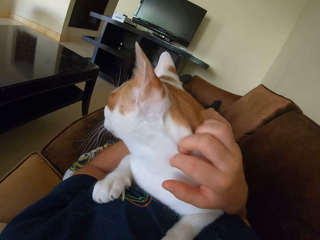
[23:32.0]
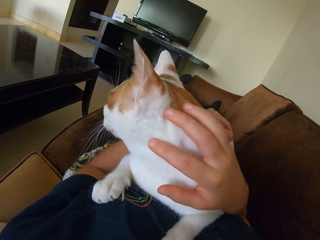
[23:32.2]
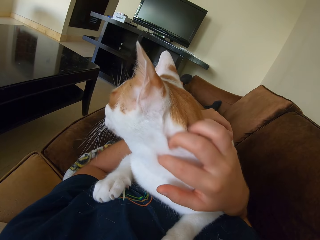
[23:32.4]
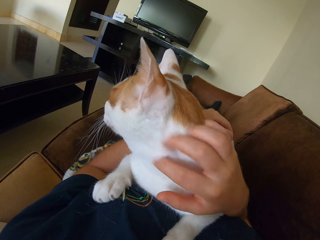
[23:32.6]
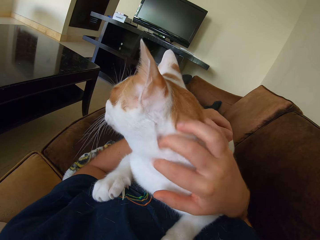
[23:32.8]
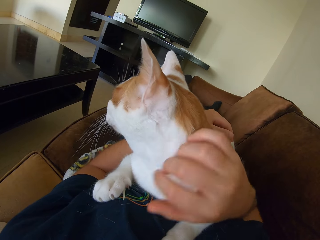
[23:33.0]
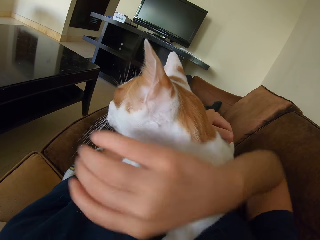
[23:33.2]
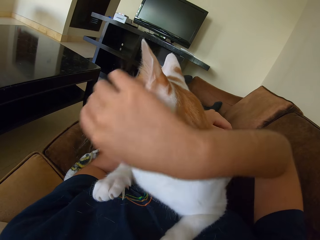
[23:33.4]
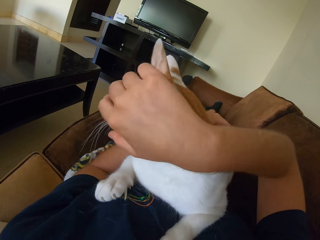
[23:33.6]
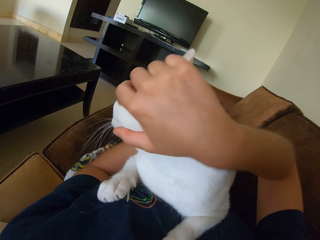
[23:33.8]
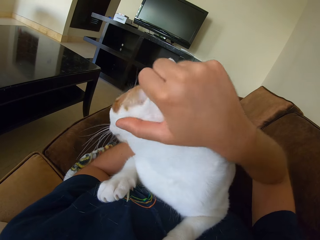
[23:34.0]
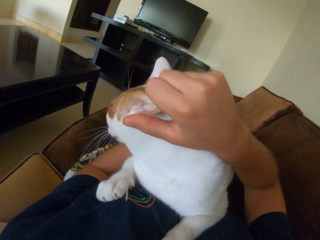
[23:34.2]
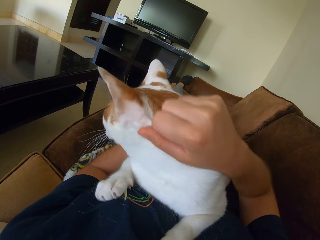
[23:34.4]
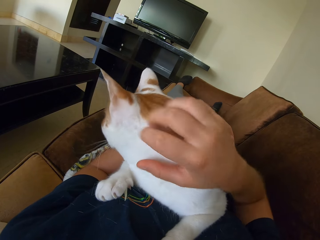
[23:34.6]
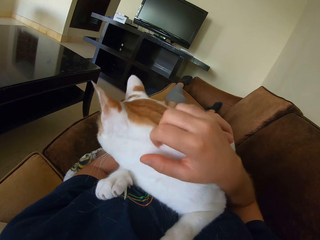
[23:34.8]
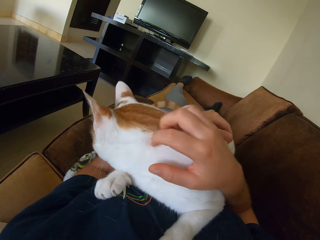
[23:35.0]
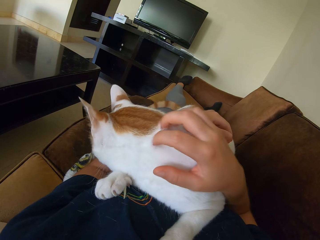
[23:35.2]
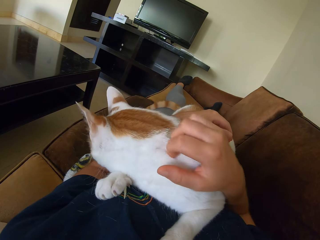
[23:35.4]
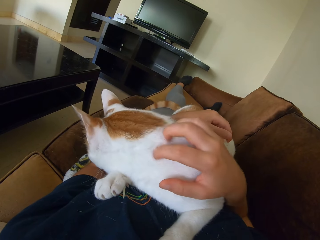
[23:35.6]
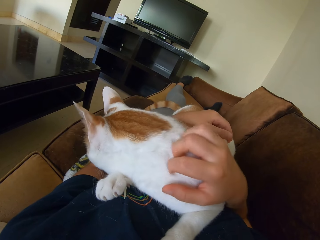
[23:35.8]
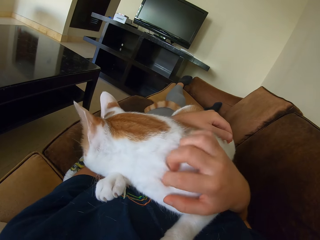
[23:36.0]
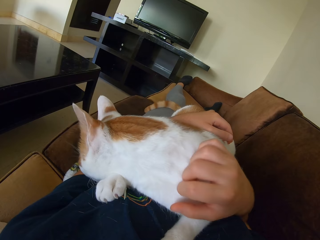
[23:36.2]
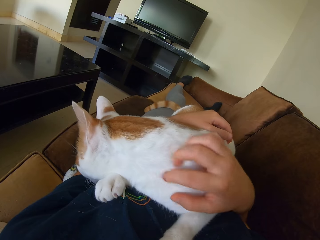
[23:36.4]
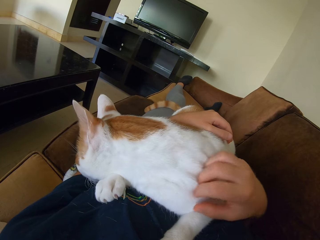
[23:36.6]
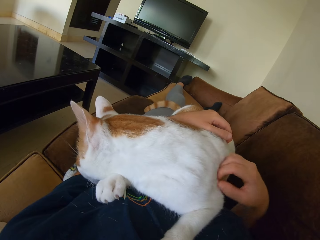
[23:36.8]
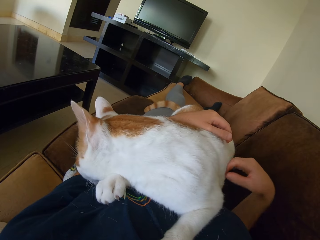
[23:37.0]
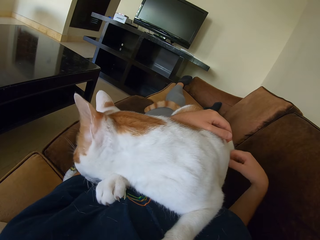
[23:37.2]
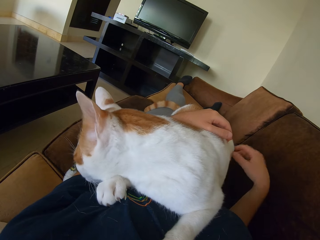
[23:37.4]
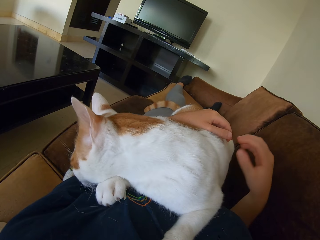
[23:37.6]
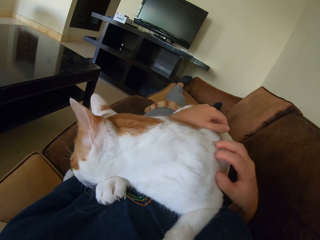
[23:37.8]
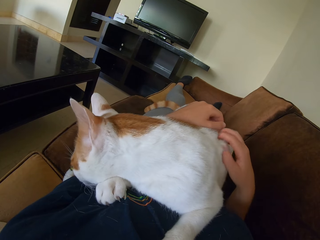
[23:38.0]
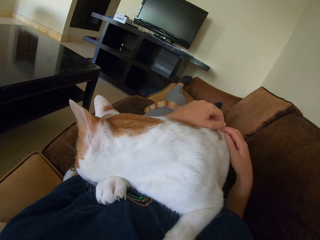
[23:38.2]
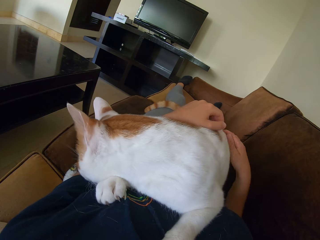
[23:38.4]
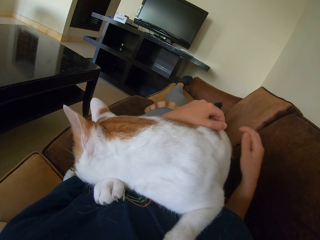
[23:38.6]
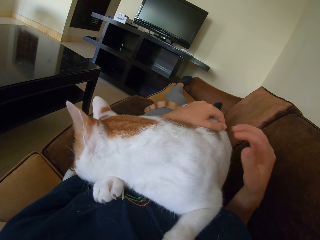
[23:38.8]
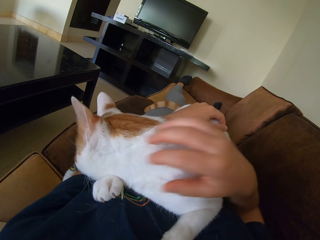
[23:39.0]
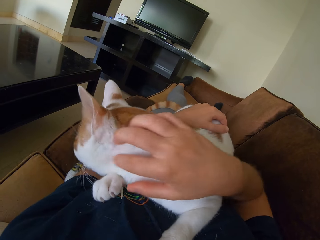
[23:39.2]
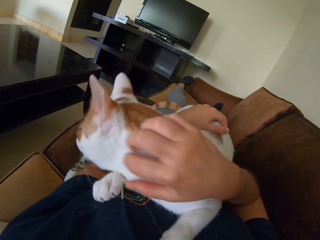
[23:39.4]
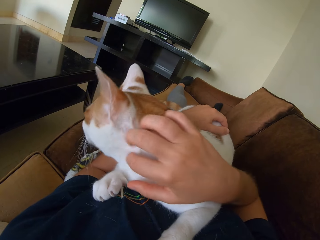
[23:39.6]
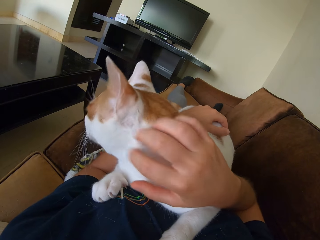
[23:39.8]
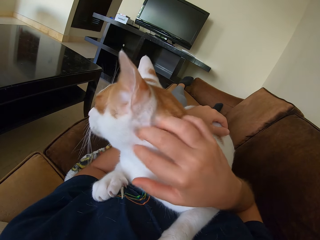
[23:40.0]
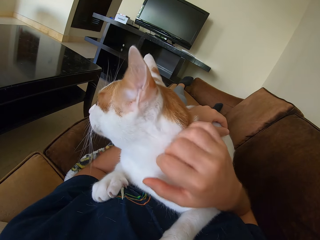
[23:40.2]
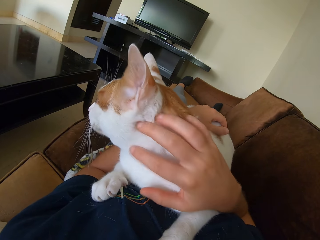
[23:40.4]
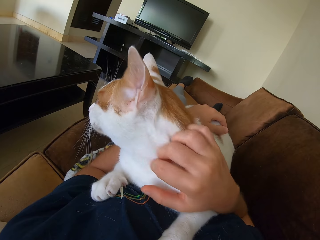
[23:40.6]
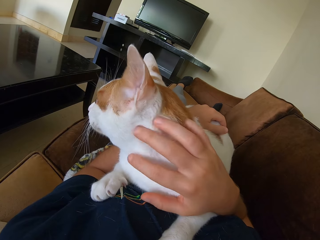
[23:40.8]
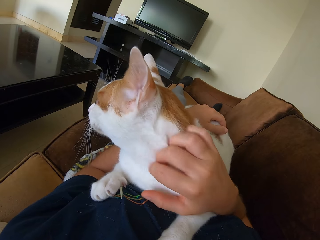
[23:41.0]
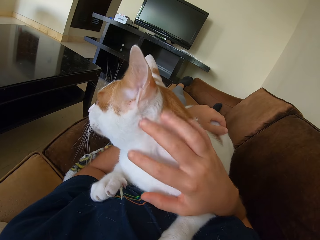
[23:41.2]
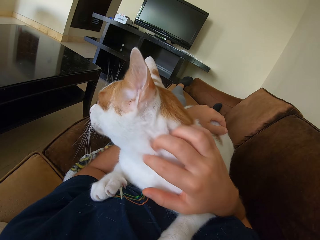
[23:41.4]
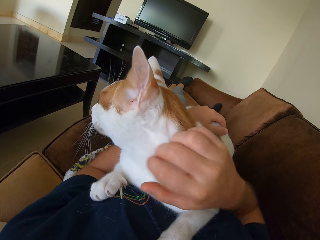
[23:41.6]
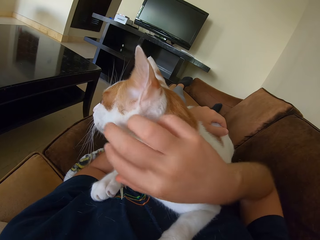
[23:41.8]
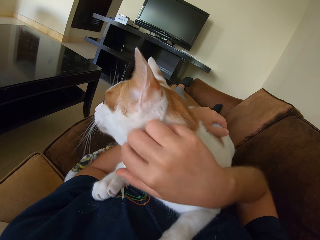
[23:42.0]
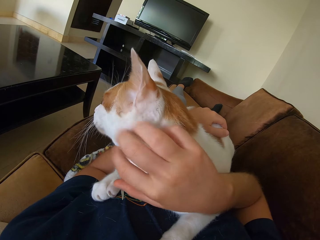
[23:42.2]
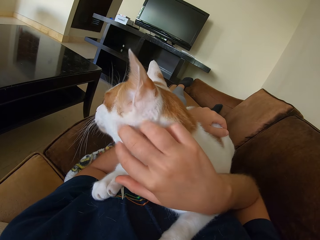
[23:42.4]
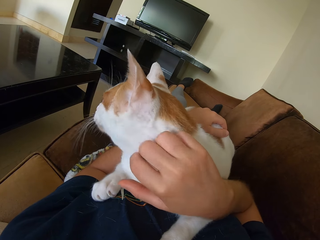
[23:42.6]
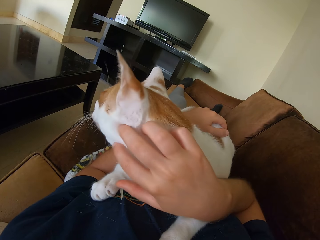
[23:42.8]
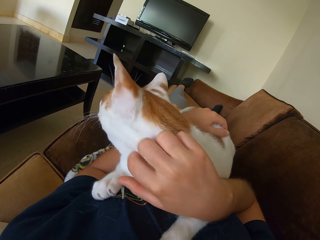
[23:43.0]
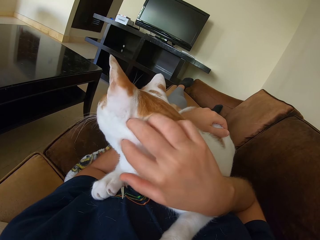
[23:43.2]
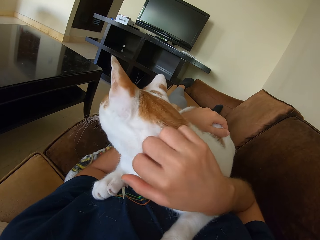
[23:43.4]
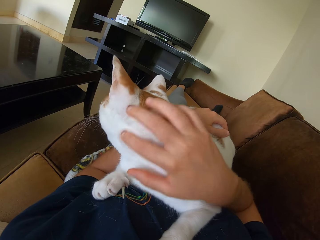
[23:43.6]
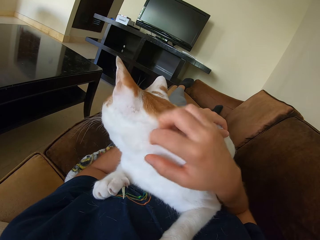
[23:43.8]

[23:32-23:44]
The camera wearer scratches a cat. They touch the cat. They scratch the cat.

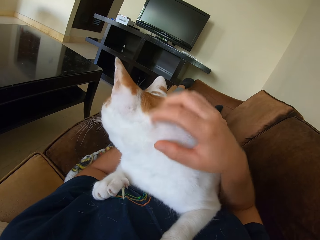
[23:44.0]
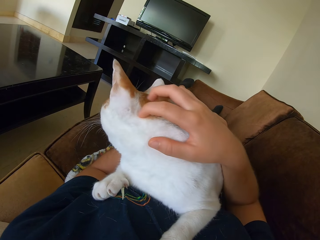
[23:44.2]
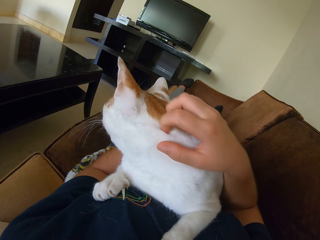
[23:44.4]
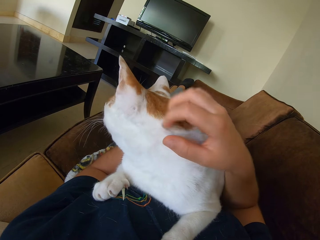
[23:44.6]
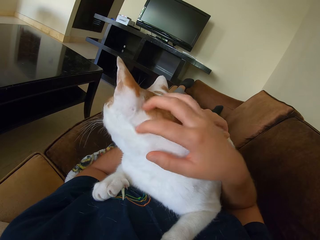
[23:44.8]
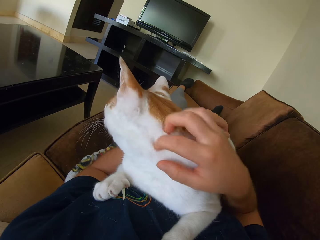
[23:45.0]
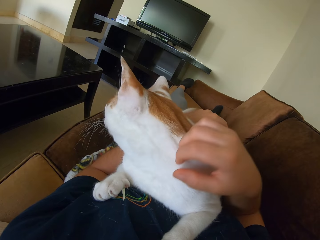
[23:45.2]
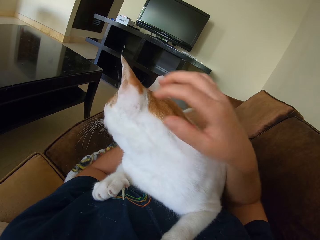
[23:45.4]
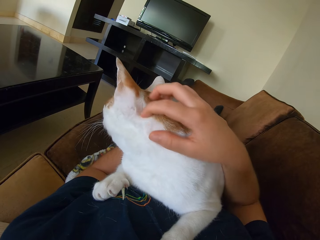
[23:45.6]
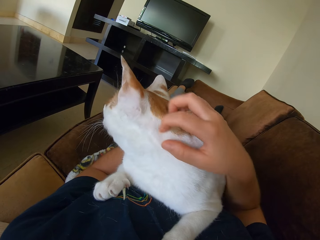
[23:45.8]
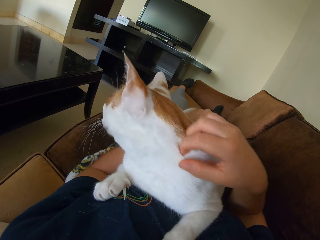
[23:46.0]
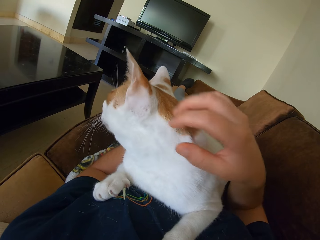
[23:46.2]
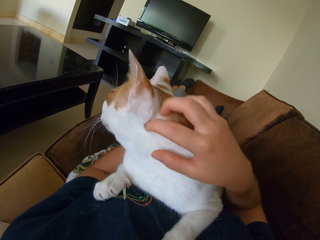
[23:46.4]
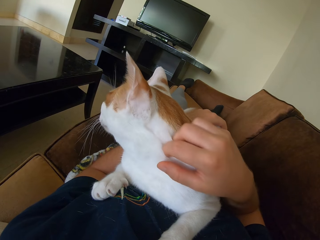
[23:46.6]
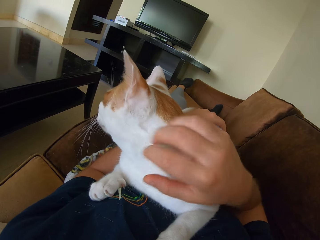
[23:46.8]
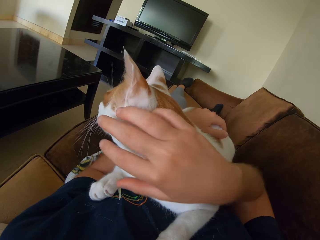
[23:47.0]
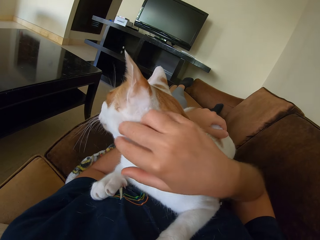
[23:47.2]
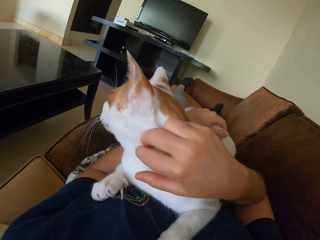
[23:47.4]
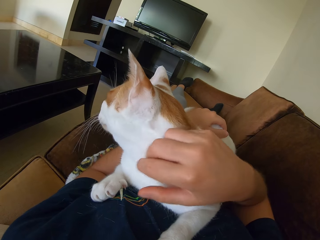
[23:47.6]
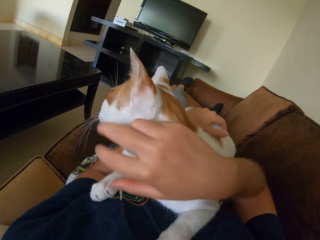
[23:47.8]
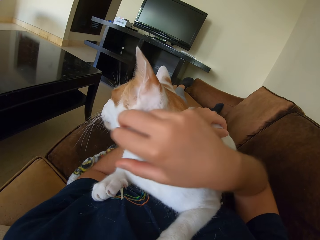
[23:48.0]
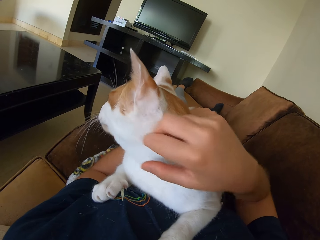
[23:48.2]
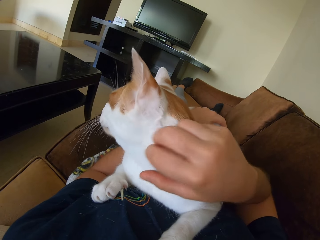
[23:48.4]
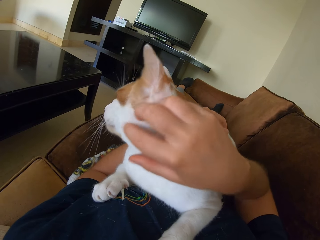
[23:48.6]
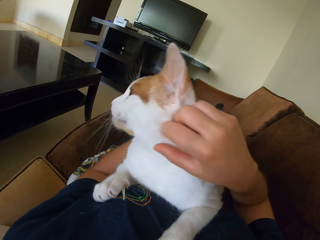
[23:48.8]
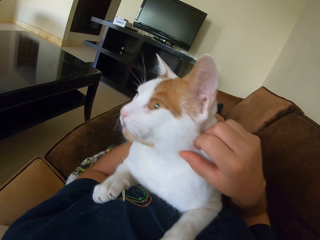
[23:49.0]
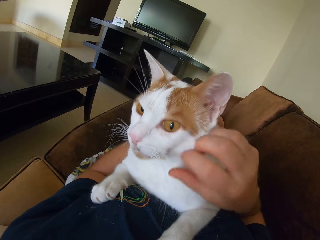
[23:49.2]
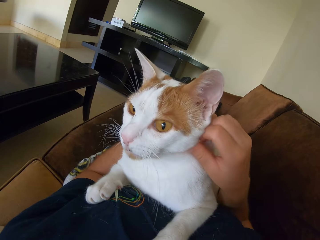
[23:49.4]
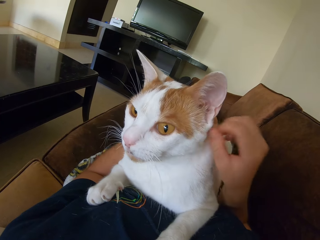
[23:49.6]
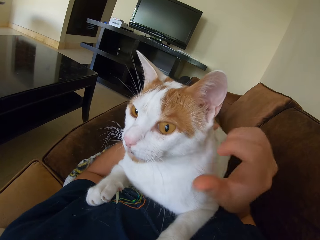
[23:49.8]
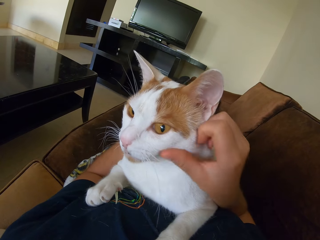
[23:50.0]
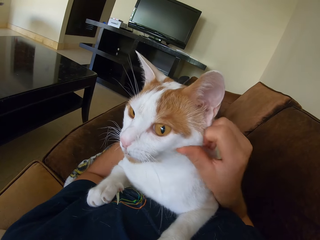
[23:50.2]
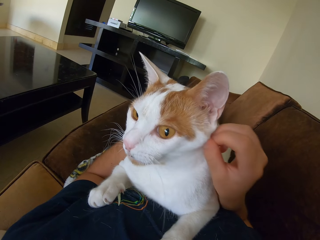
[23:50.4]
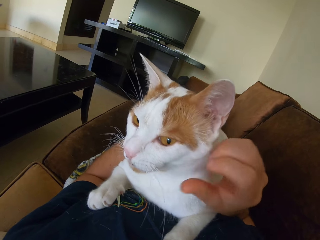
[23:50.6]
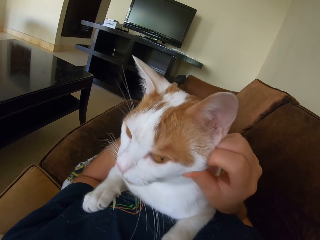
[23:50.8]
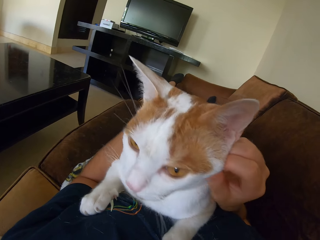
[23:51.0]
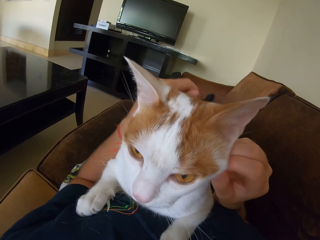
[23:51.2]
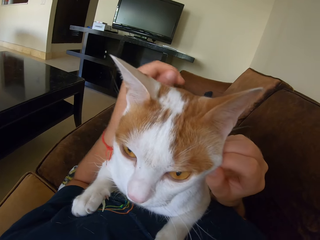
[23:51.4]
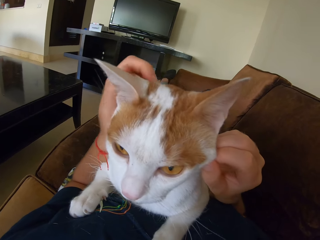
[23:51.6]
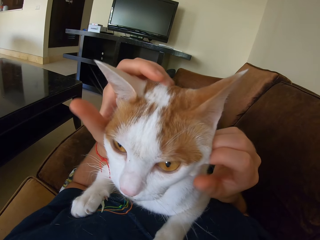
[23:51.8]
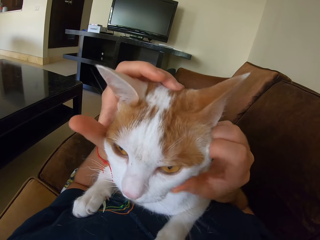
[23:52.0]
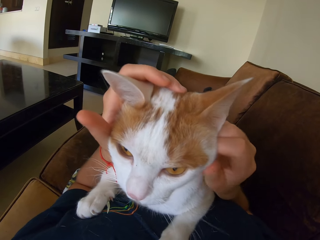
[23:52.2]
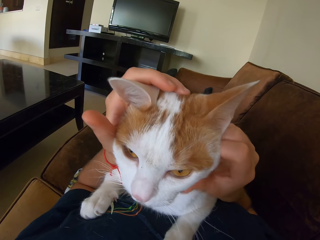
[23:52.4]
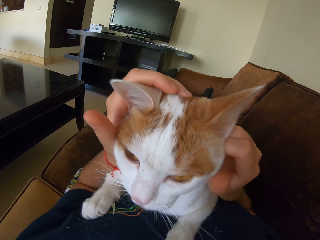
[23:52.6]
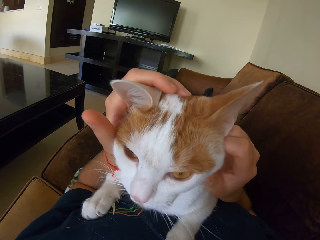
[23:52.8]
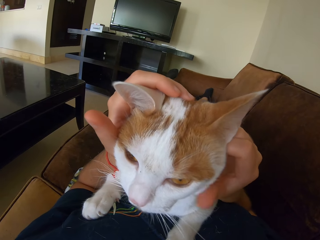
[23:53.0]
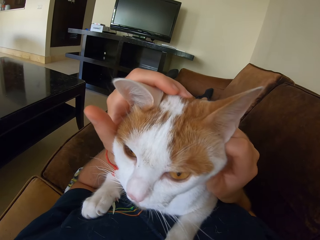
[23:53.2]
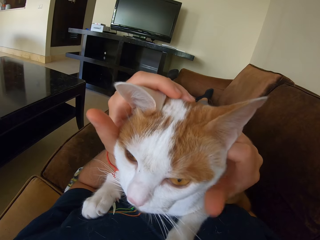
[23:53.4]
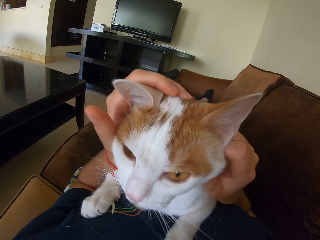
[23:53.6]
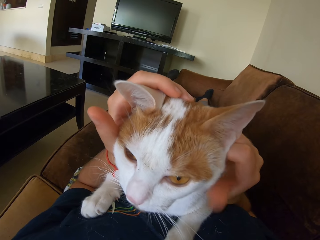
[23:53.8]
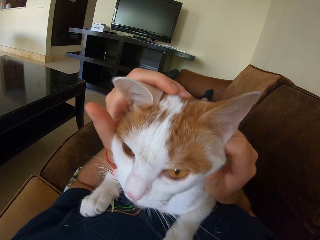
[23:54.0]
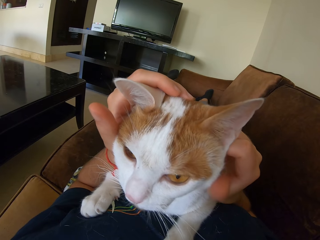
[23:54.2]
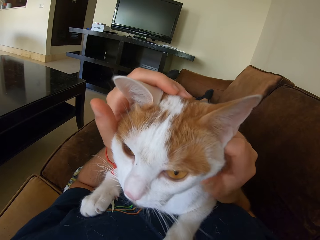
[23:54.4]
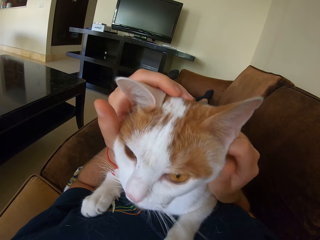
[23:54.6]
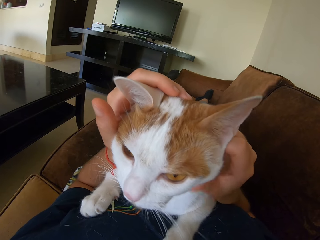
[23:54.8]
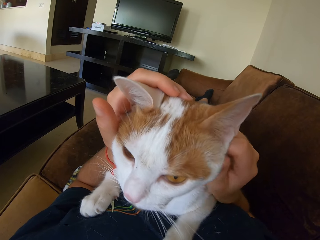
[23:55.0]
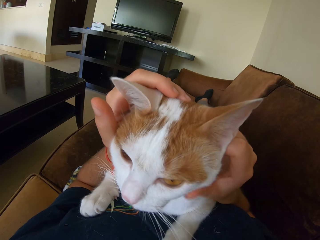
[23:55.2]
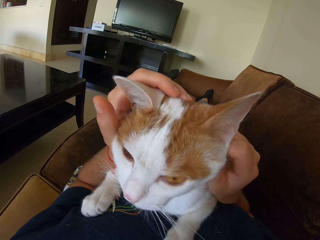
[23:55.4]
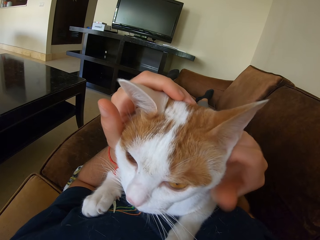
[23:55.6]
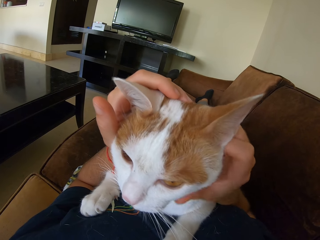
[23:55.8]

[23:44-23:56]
The camera wearer touches a cat. They touch the cat repeatedly.
